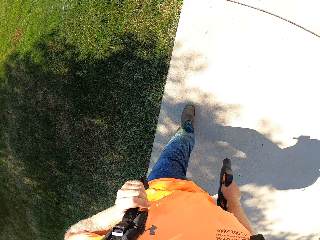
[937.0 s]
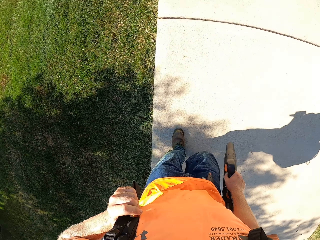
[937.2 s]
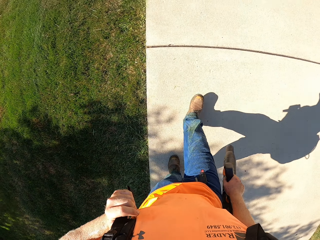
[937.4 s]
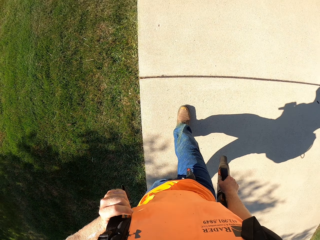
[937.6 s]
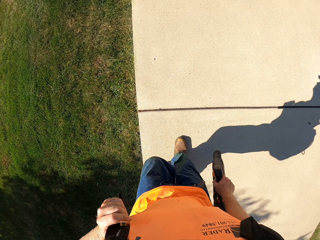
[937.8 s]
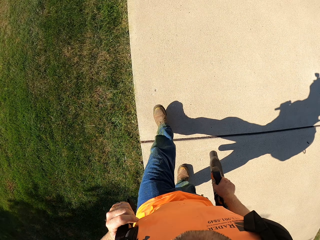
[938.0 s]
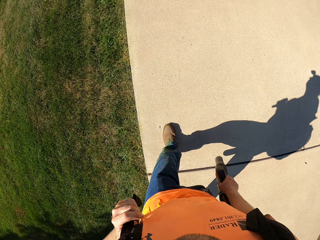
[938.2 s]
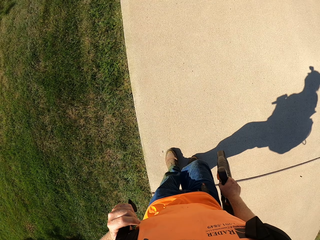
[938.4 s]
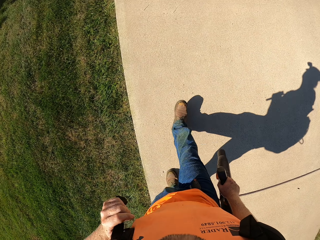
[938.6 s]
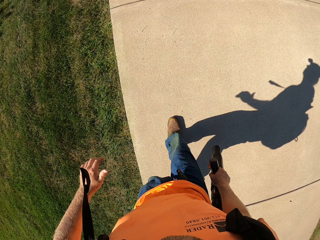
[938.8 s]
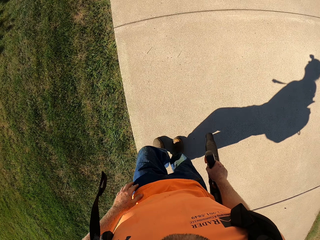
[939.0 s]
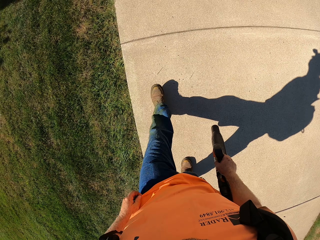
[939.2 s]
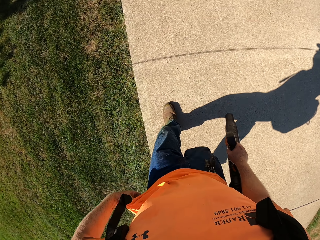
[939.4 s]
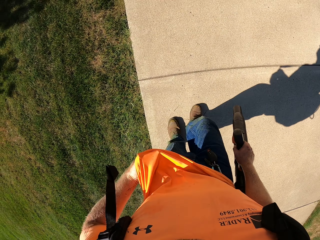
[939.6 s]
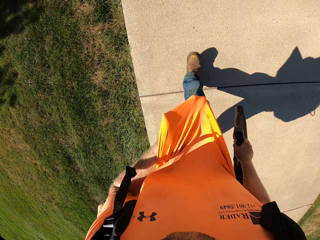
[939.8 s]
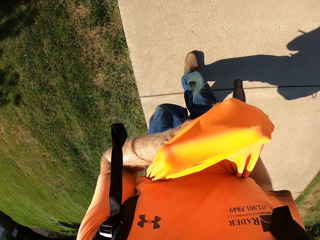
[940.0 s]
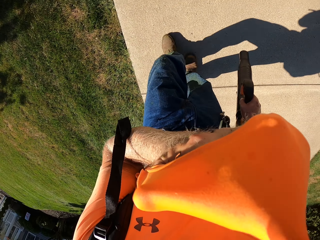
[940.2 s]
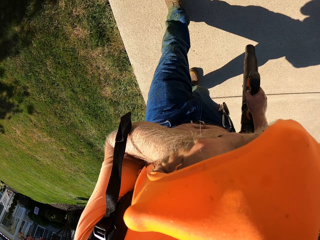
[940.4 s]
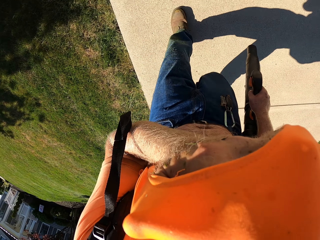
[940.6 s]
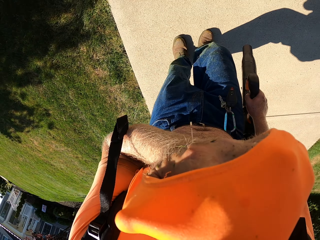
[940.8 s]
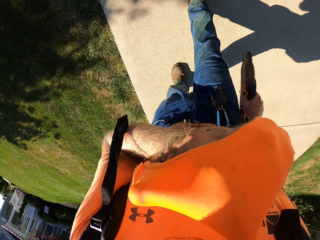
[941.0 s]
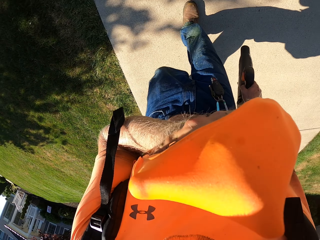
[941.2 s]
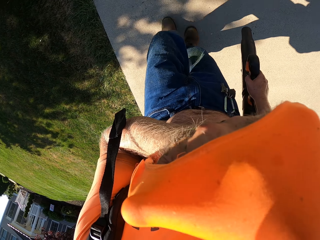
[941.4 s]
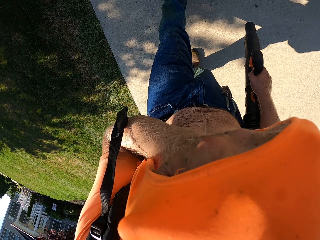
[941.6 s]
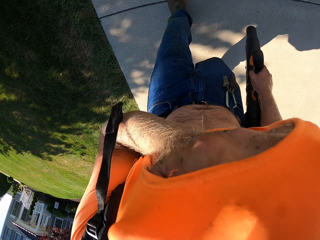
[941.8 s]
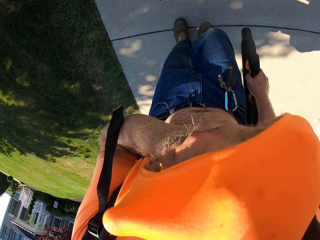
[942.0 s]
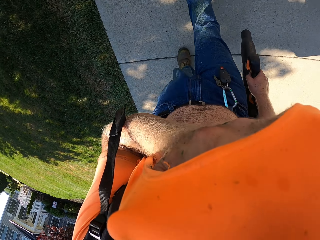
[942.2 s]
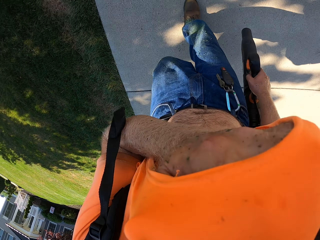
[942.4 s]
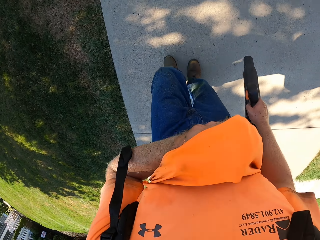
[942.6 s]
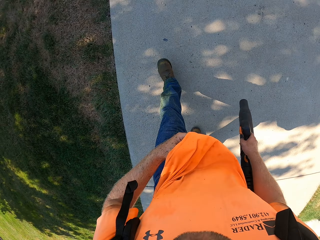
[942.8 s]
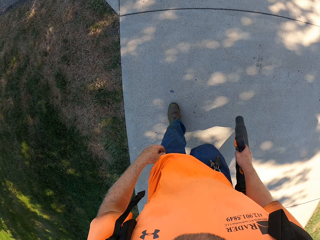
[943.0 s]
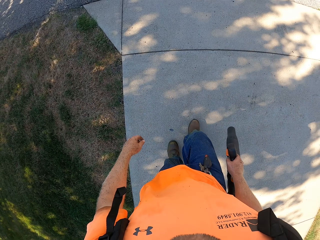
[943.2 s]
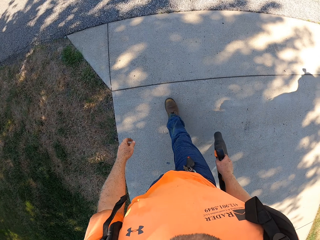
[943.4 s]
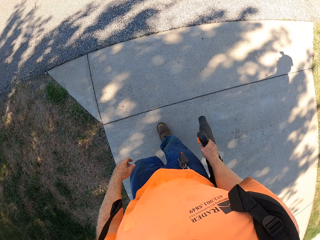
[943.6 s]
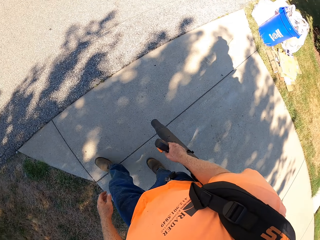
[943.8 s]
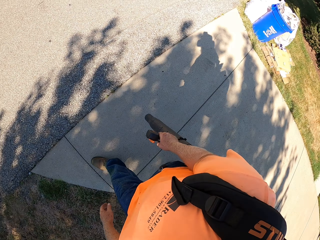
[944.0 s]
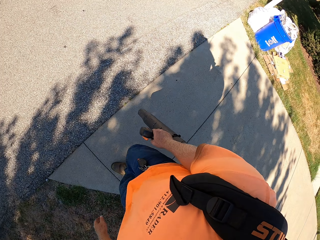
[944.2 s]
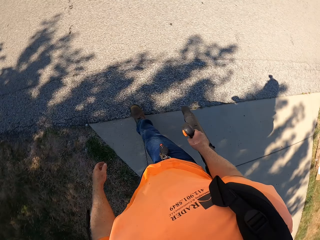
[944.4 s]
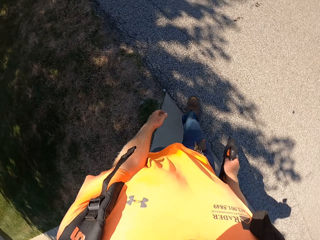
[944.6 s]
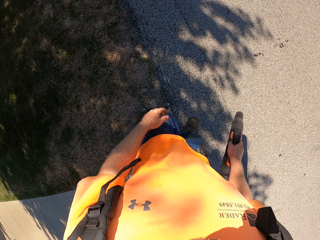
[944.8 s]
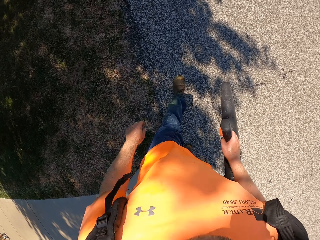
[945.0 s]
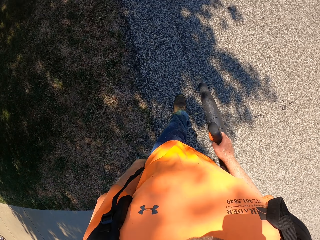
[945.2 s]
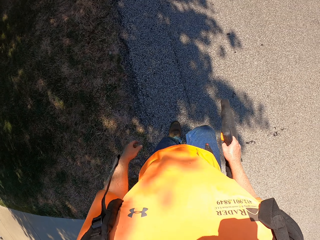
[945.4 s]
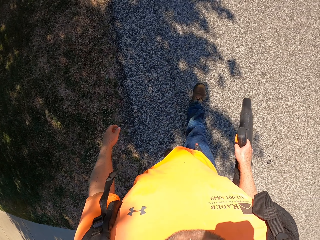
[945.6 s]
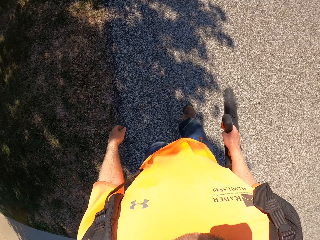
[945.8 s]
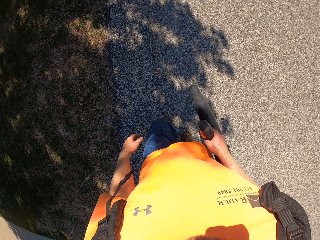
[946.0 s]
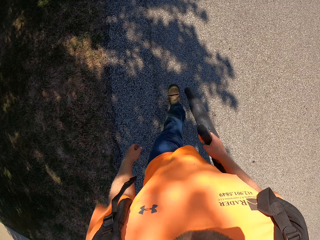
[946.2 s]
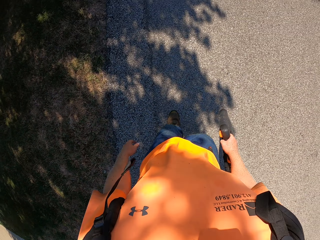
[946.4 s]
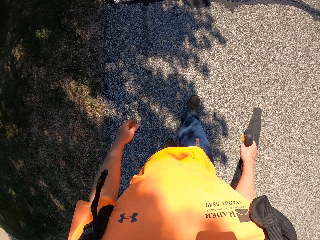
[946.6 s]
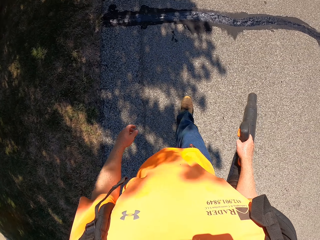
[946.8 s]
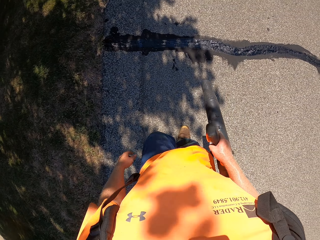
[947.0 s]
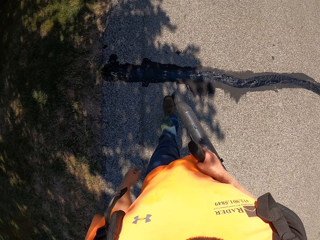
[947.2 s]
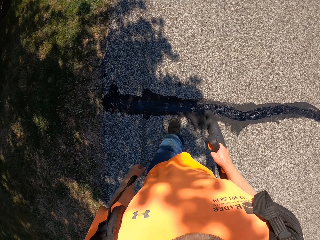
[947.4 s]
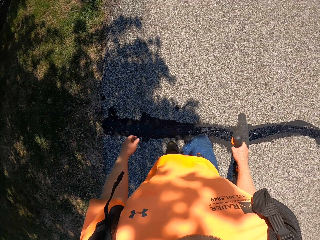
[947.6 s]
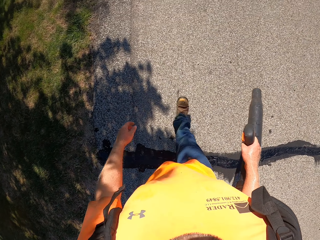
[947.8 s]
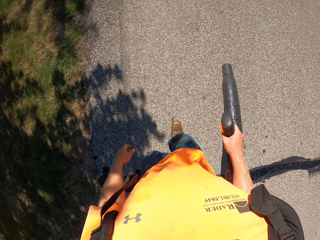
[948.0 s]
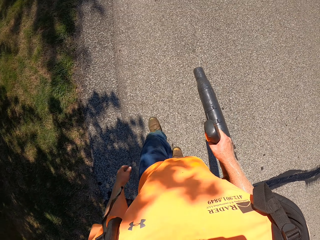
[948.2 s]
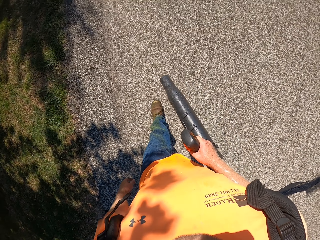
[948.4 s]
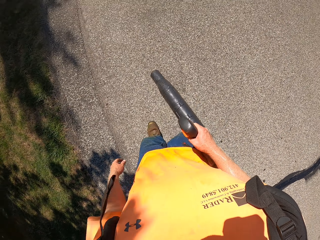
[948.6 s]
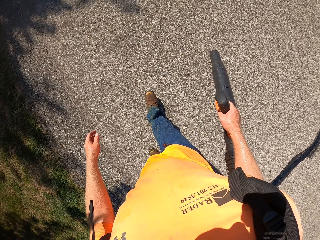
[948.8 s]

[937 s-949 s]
The camera wearer raises his cloth with his left hand. He puts his left hand in the cloth. He wipes the face with the cloth. He walks on the road.

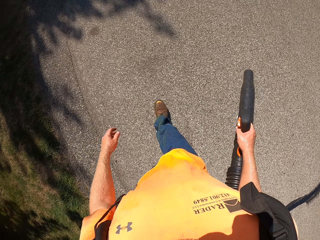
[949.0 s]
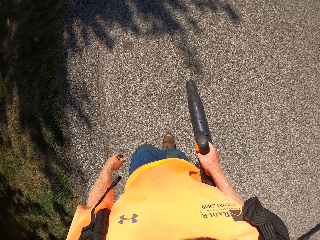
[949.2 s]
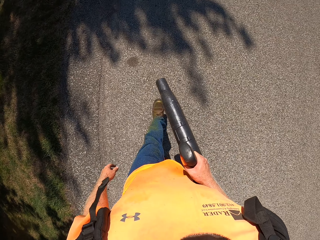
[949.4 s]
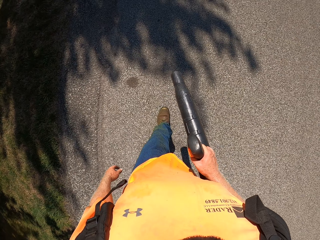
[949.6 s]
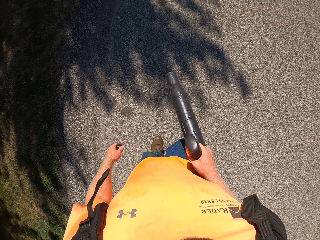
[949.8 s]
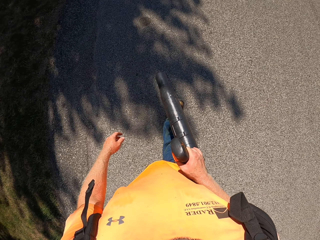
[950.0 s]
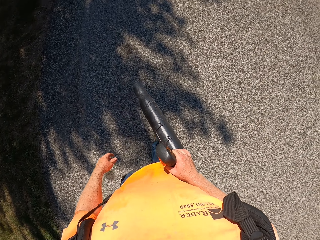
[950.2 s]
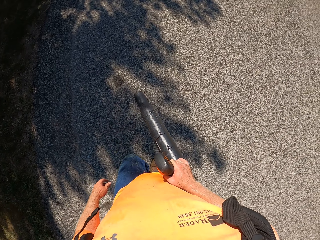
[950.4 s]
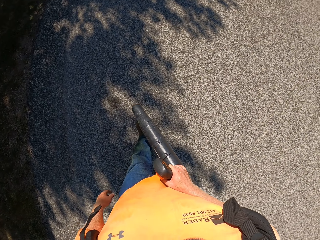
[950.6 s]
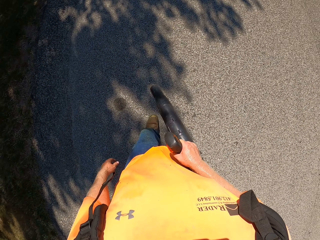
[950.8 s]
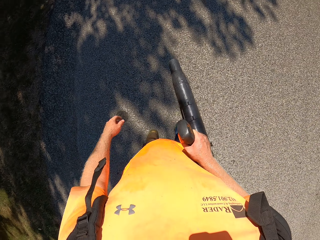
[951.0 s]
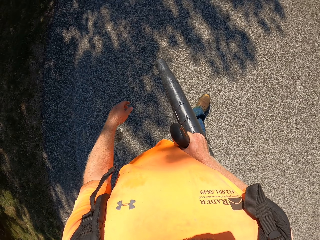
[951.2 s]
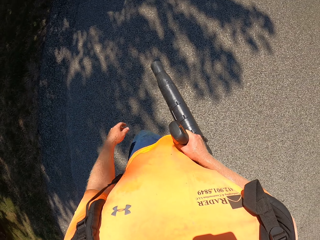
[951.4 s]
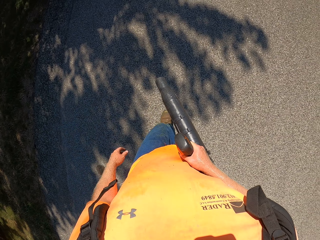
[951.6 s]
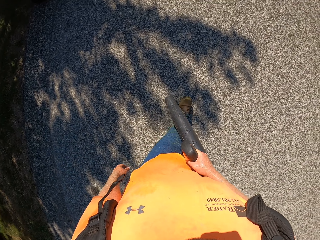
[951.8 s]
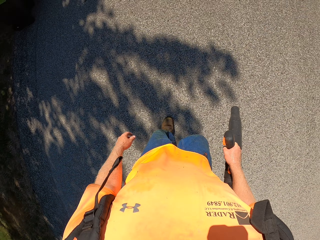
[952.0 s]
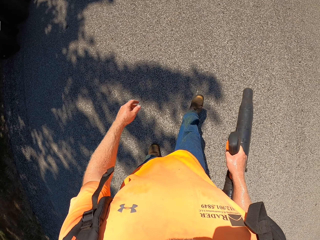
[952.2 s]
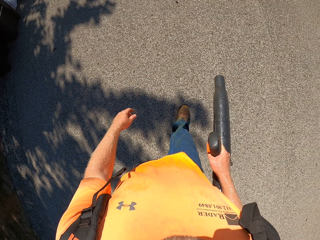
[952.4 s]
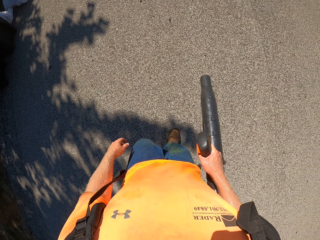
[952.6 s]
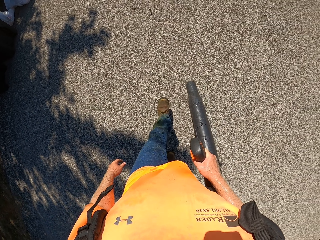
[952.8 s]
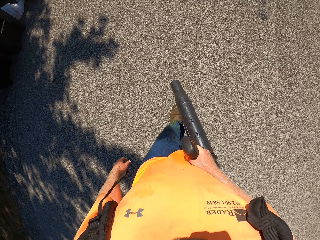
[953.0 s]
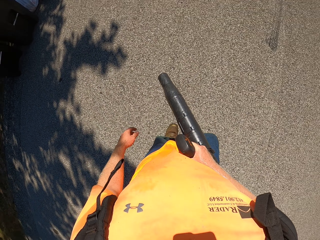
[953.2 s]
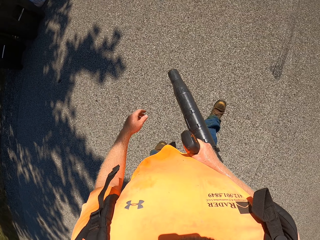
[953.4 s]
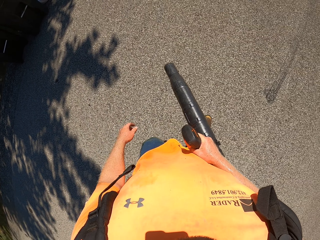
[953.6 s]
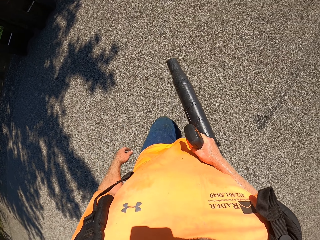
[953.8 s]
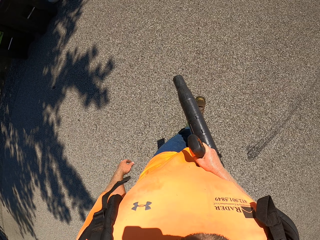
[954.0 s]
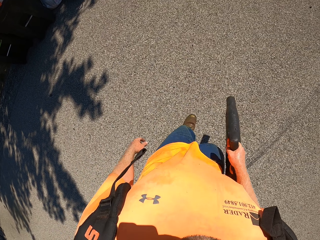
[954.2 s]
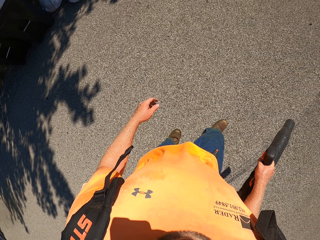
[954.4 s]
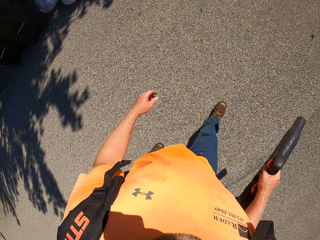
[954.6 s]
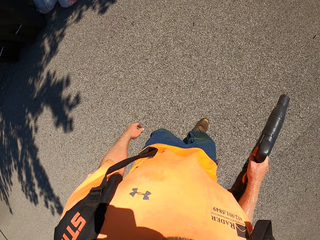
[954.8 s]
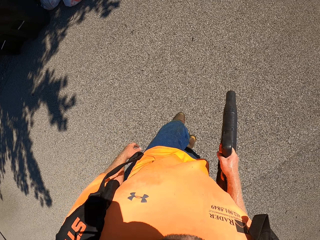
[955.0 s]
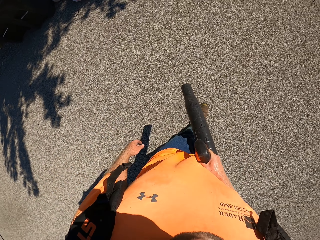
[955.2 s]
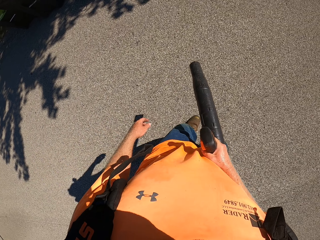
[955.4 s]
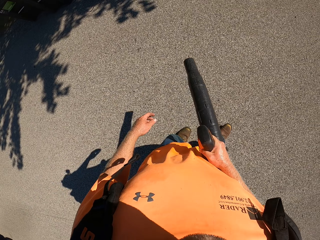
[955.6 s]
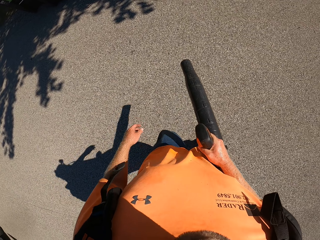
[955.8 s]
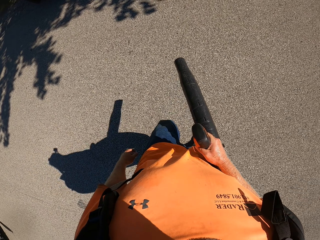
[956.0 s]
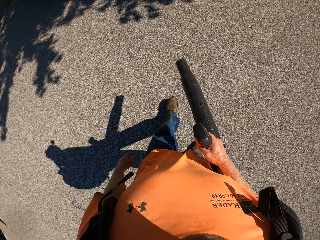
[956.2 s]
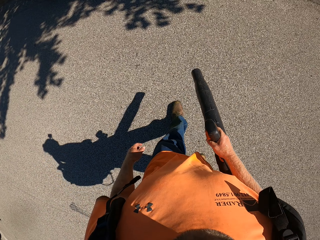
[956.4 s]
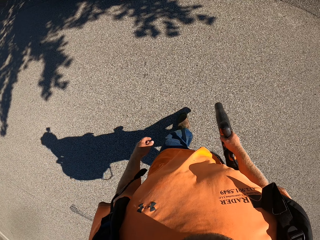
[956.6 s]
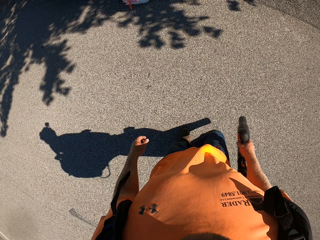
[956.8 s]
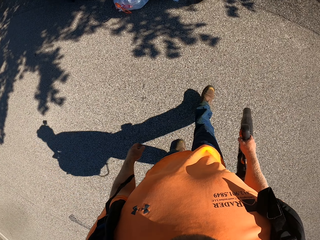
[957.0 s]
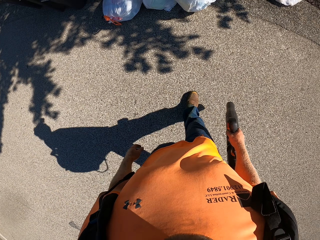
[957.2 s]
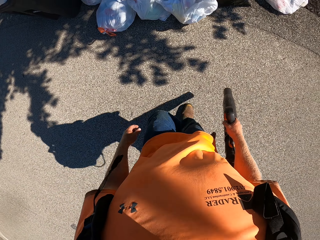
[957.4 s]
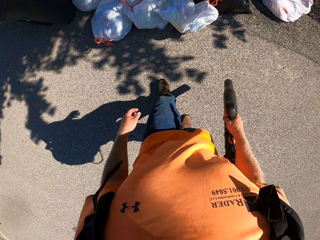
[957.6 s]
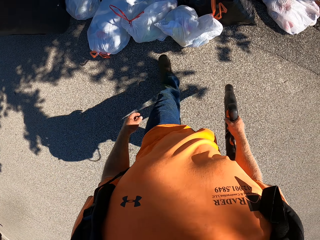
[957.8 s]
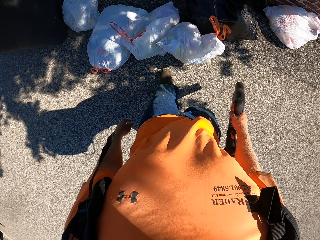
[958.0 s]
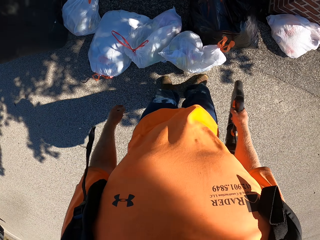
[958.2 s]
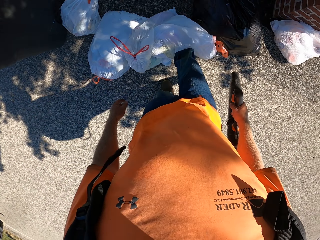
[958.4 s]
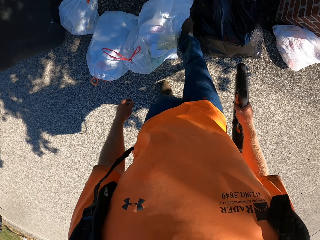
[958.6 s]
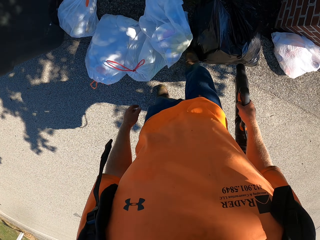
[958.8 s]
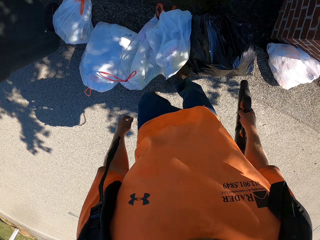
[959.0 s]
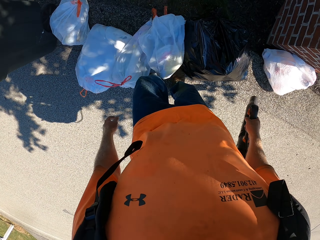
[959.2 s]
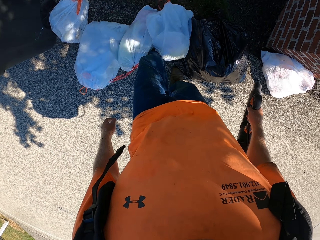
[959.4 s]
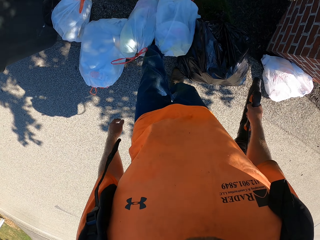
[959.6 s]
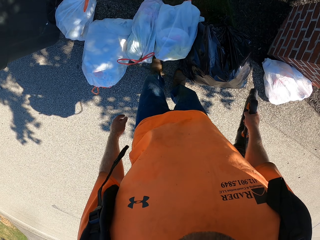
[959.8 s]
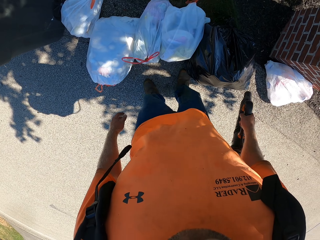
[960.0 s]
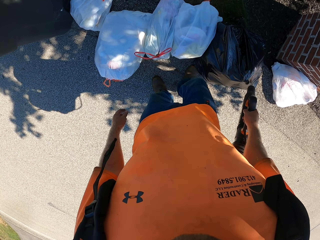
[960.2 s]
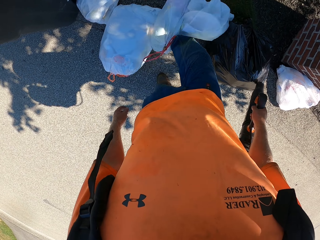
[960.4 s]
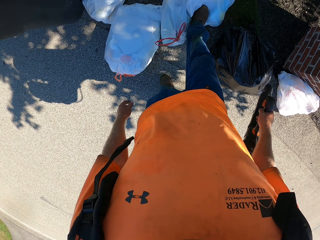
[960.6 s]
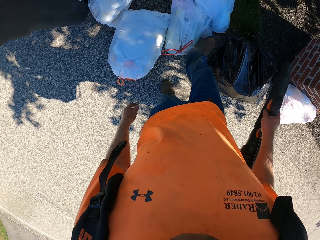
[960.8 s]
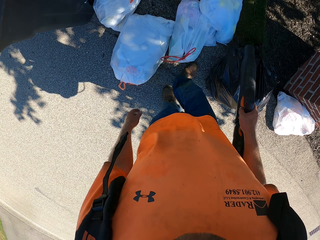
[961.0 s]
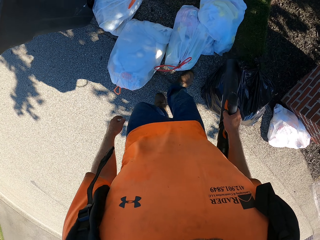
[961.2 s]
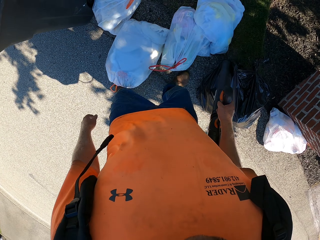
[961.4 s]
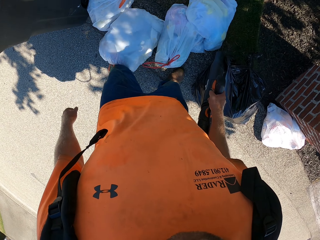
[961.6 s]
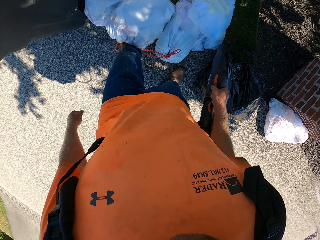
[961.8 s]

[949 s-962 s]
The camera wearer pushes some trash bags on the road with his feet.
